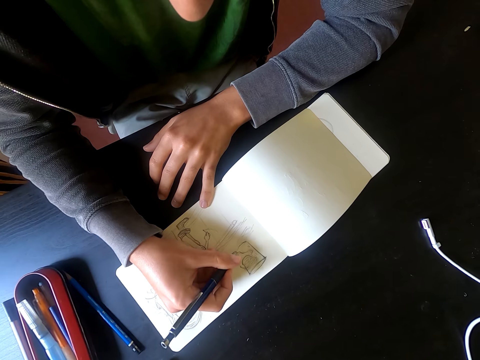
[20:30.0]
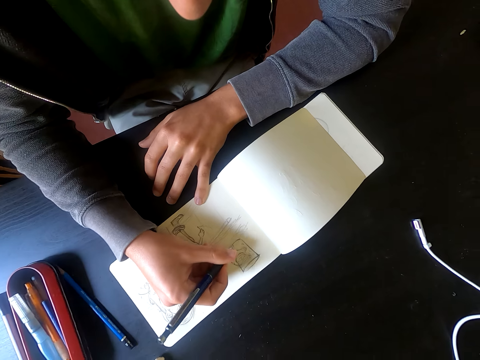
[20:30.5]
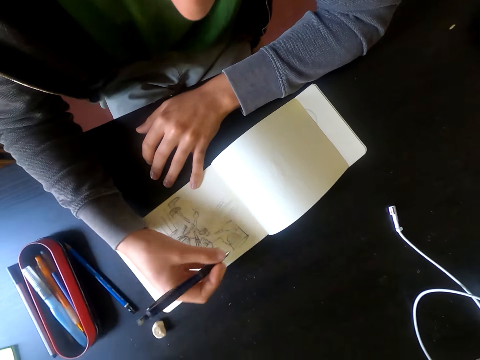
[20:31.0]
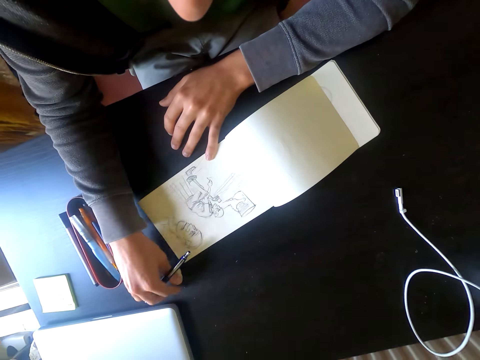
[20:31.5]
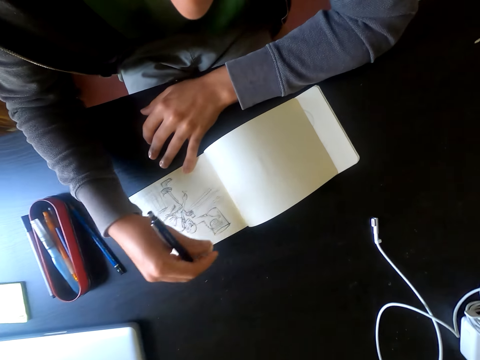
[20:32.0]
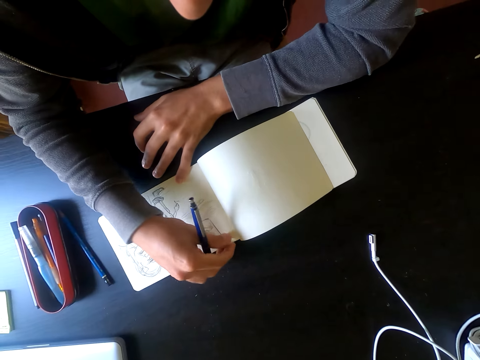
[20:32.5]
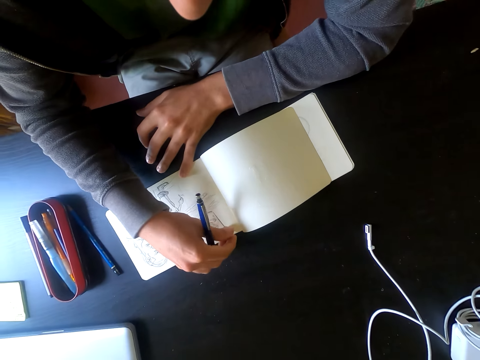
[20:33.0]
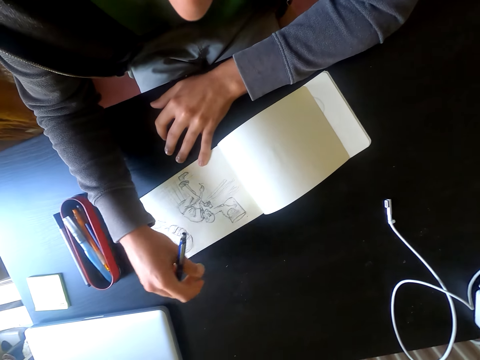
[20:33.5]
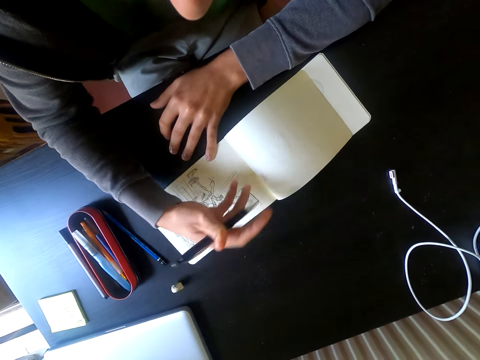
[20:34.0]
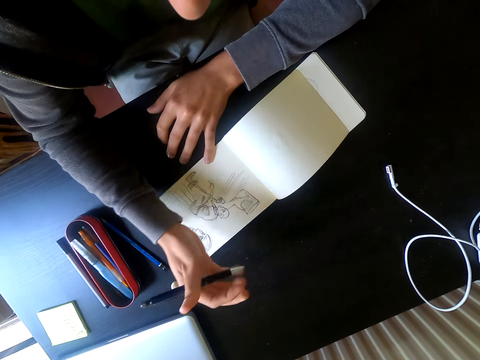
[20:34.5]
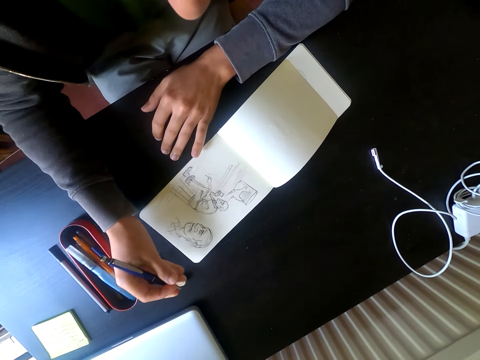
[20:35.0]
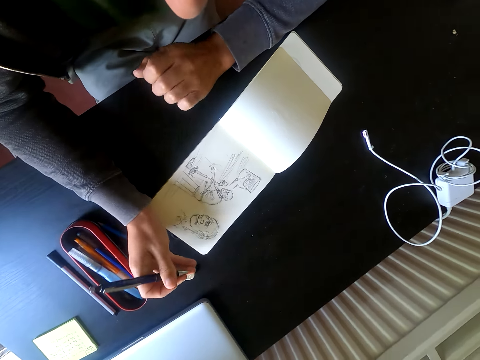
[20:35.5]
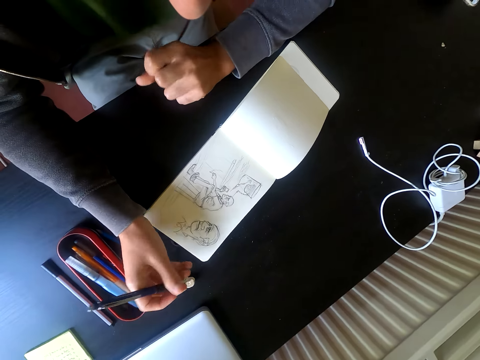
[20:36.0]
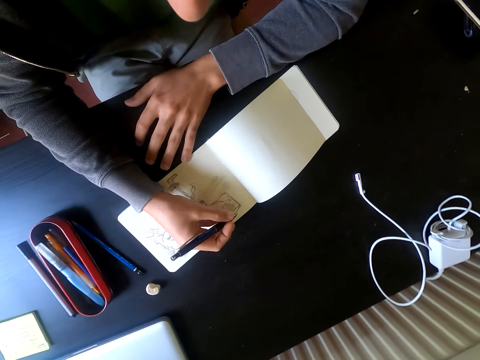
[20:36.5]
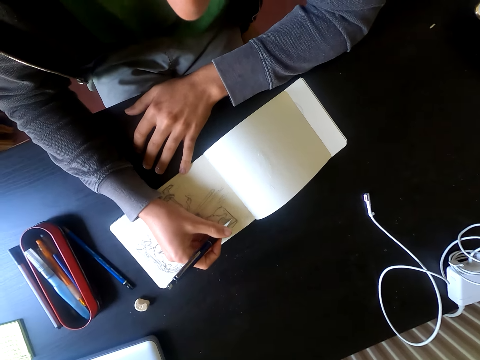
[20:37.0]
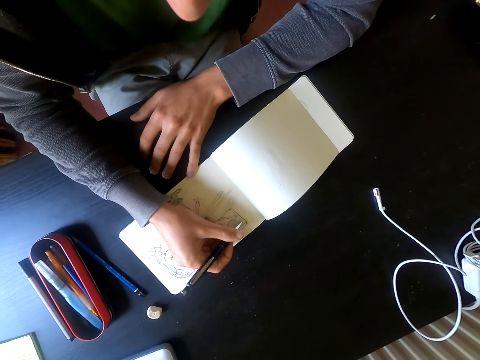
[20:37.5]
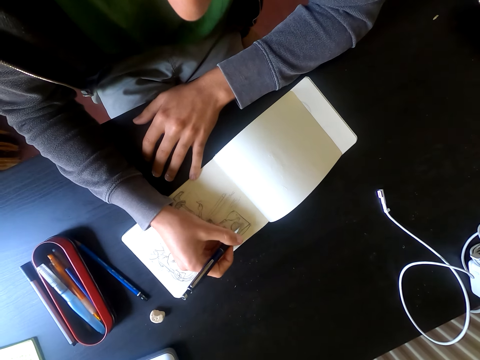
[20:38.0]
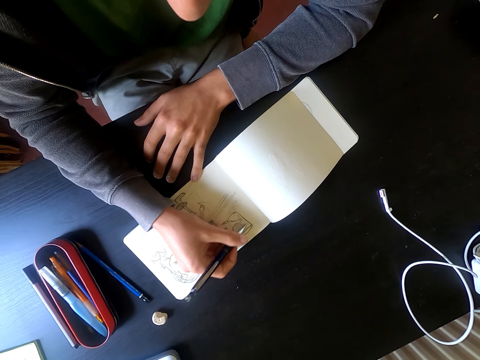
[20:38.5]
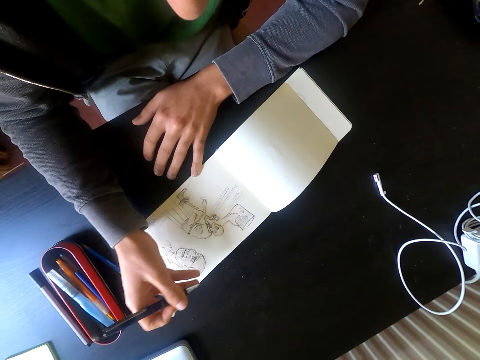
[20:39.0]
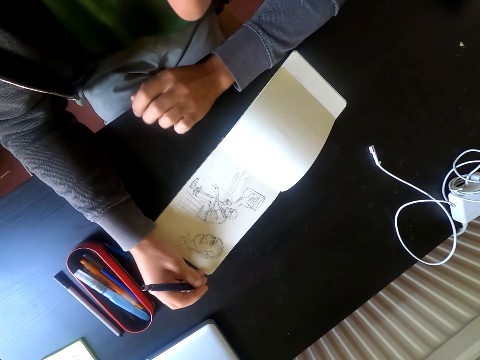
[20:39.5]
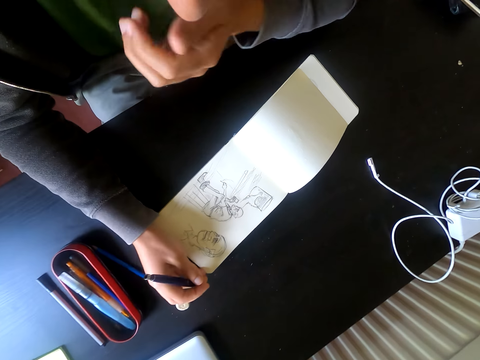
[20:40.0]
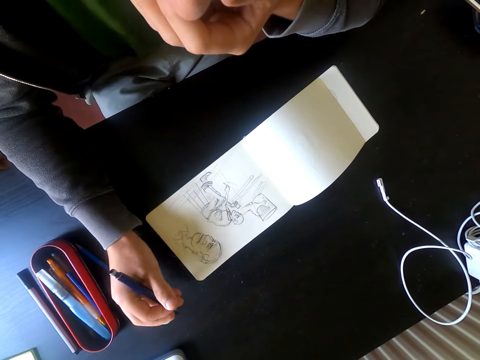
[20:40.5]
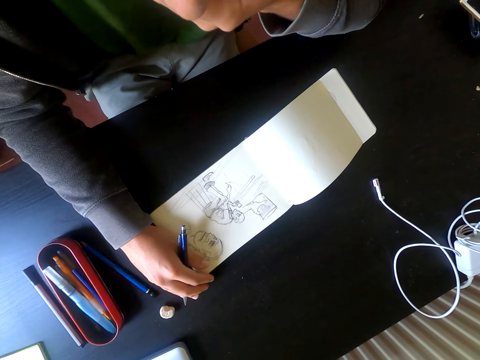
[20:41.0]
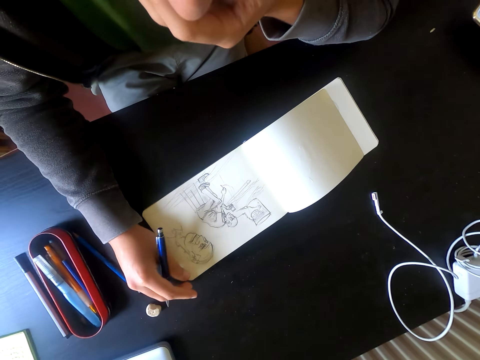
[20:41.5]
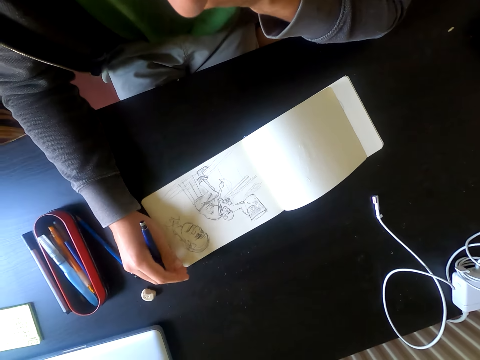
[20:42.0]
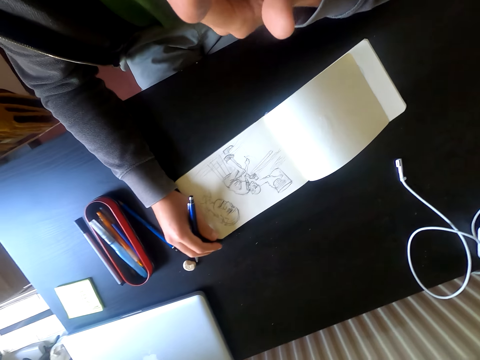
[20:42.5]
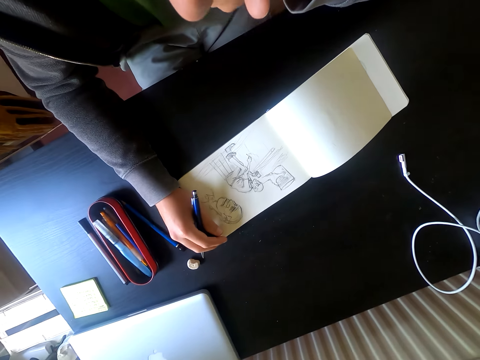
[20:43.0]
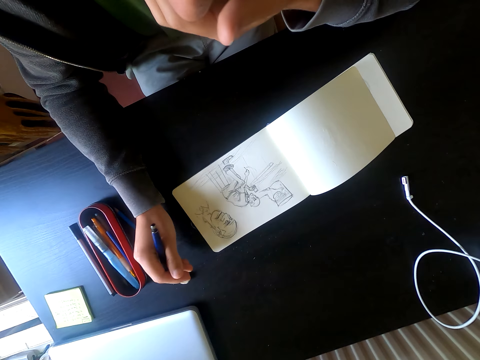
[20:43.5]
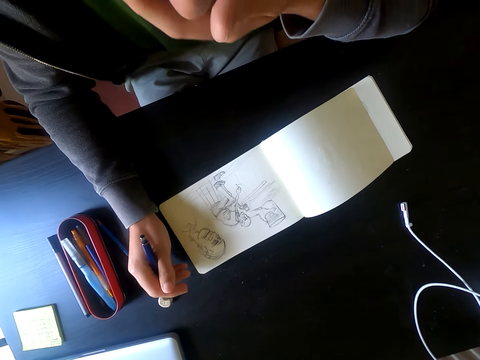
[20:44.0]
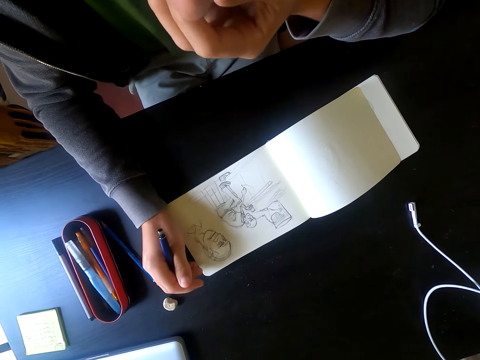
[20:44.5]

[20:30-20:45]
The camera wearer picks up a rubber on the table. He erases the picture with the rubber. He puts the rubber on the table. He holds a pen with his right hand. He draws a picture on the piece of paper on the table. He holds the pen with his right hand. He stops drawing. He looks at the drawing book.

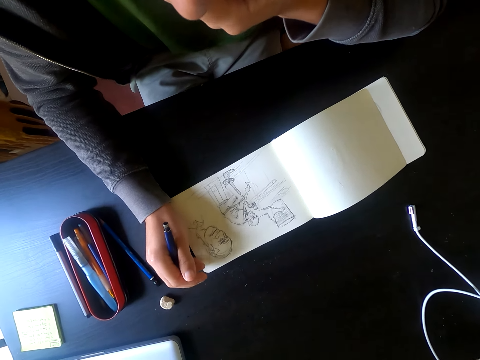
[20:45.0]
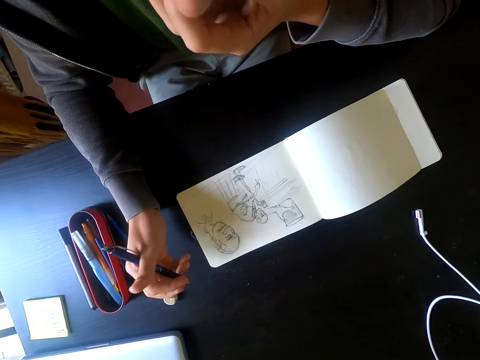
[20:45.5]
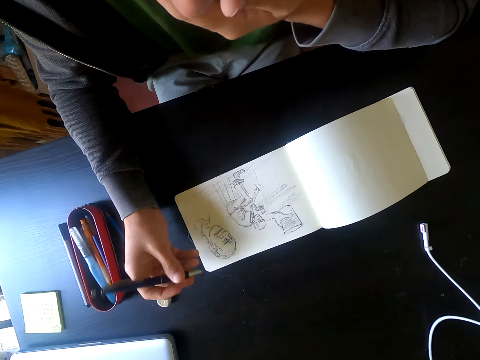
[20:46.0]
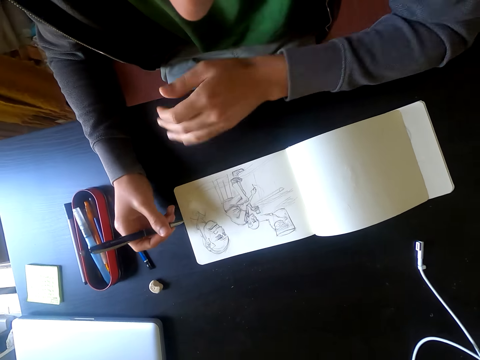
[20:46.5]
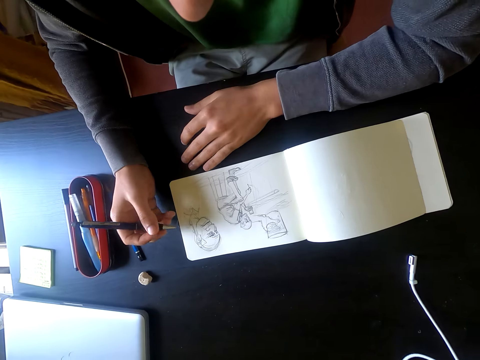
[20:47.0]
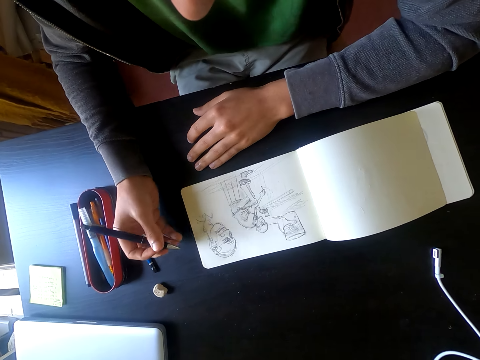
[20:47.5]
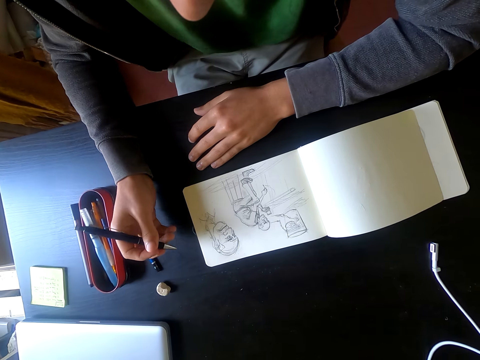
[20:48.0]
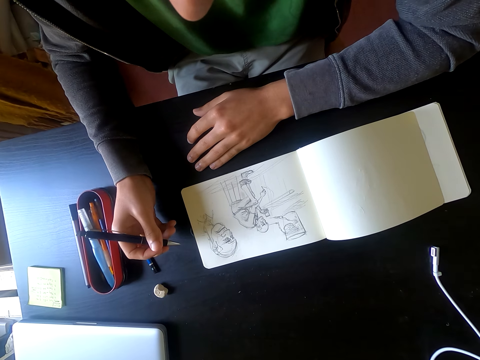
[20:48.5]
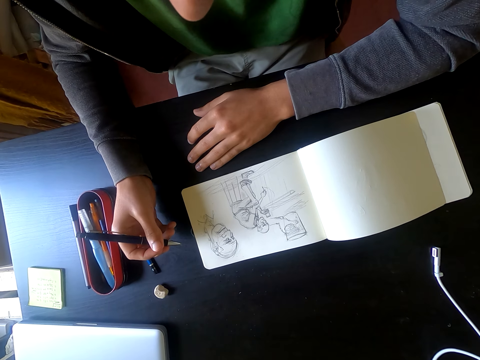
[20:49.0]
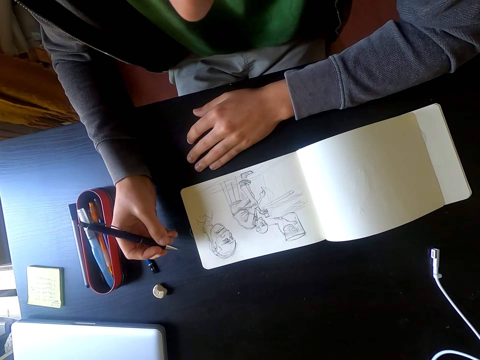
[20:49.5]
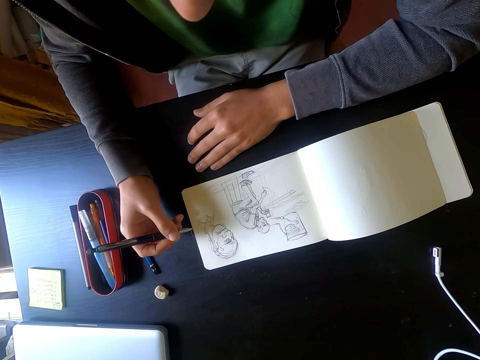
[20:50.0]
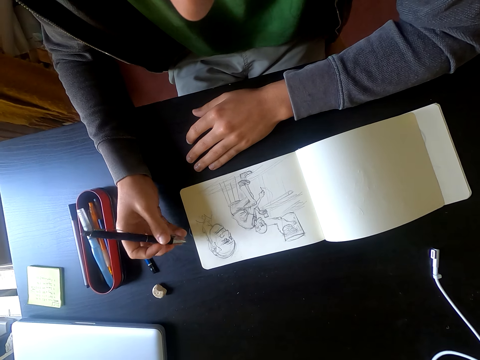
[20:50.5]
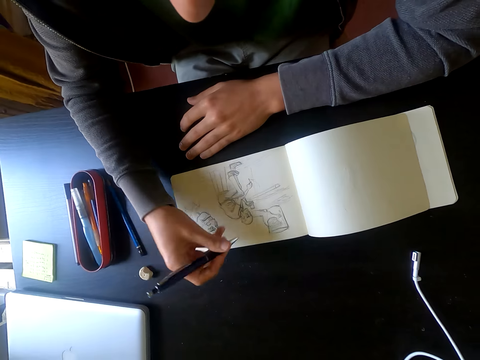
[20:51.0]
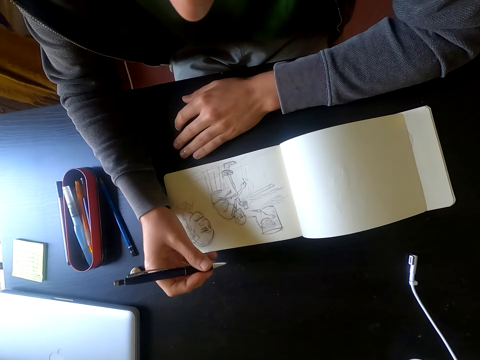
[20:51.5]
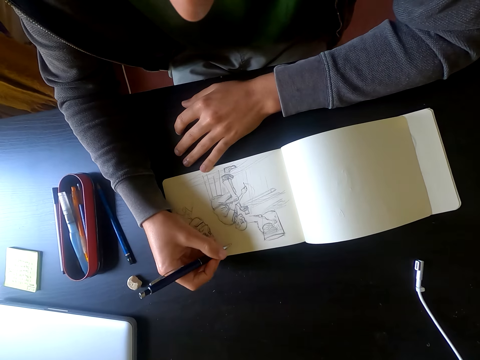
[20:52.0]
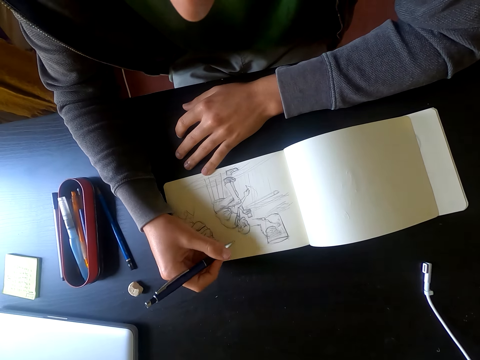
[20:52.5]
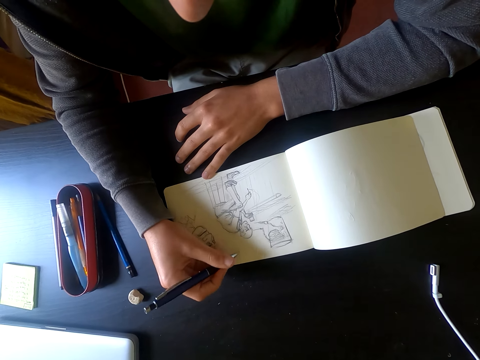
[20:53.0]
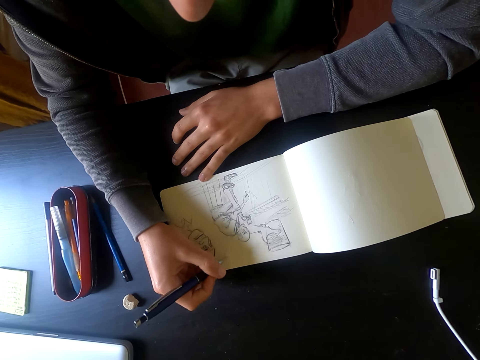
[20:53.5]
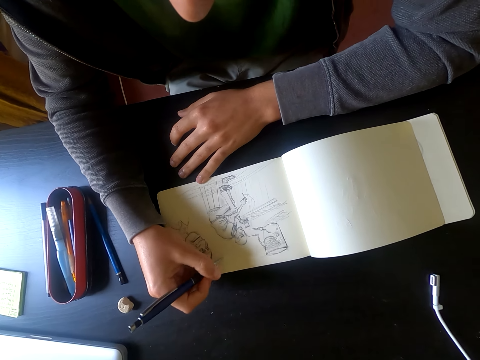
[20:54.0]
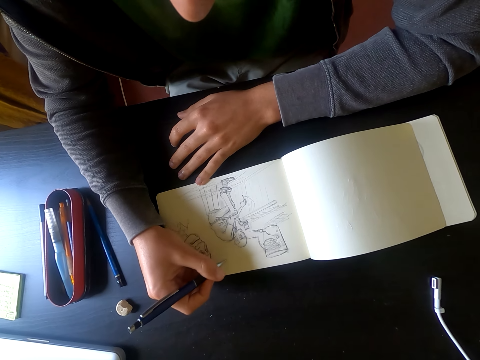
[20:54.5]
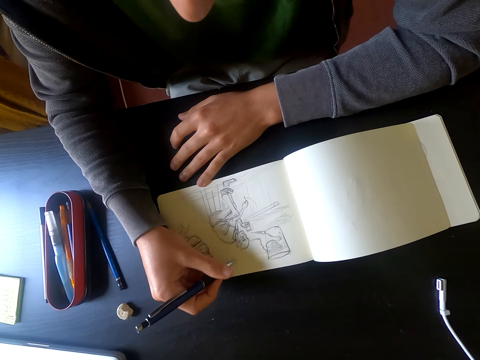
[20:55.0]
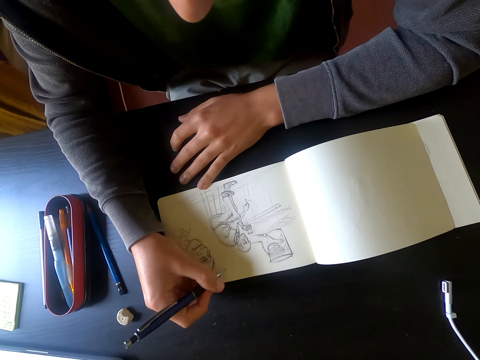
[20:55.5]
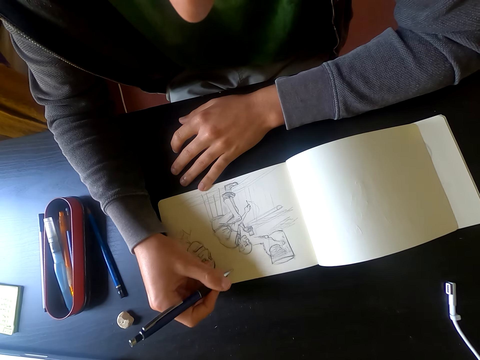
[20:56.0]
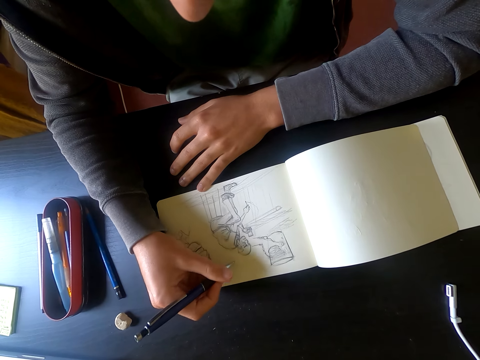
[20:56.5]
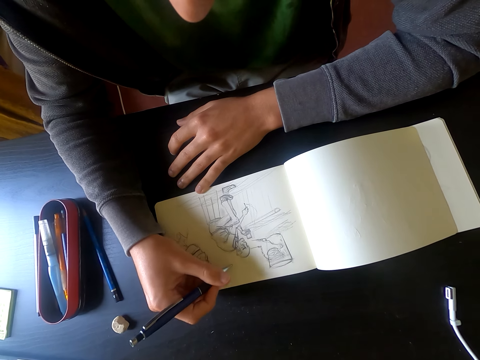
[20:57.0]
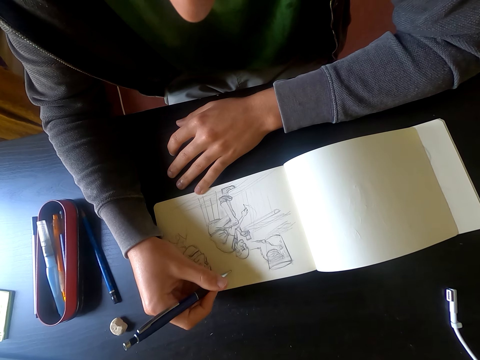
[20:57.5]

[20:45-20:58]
The camera wearer draws.
